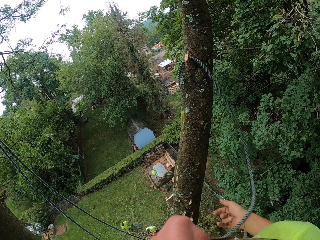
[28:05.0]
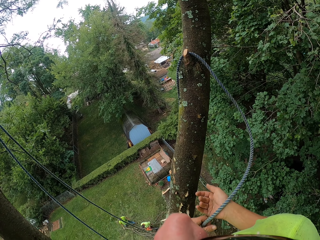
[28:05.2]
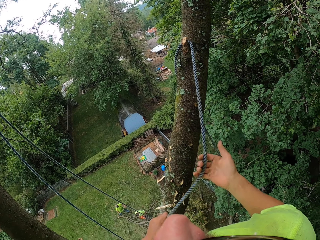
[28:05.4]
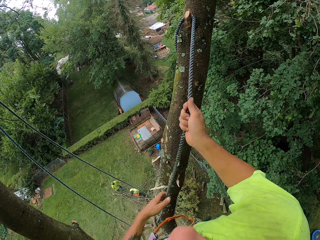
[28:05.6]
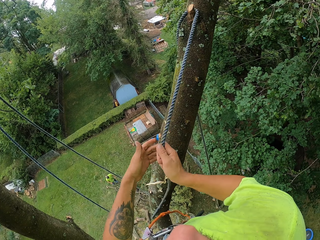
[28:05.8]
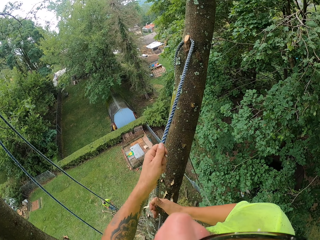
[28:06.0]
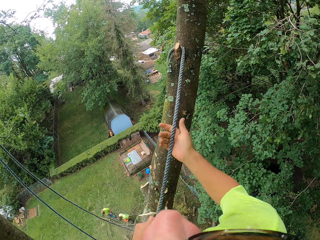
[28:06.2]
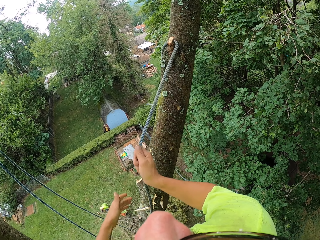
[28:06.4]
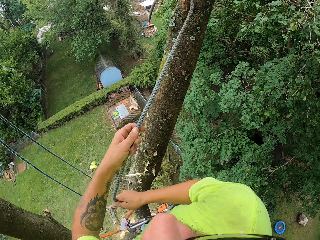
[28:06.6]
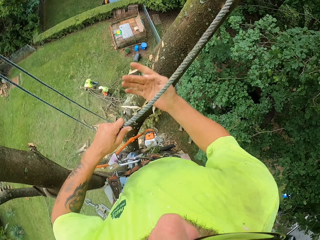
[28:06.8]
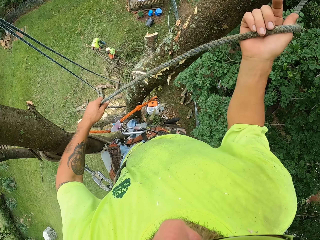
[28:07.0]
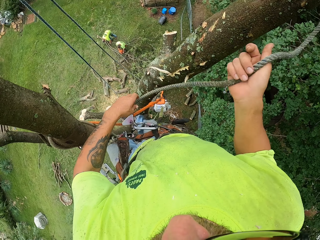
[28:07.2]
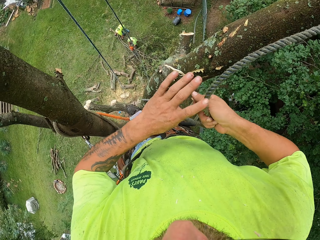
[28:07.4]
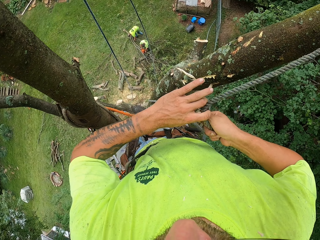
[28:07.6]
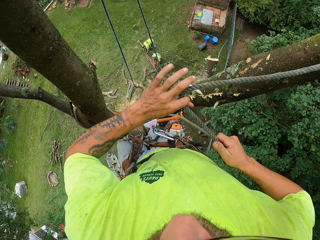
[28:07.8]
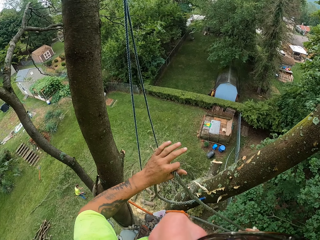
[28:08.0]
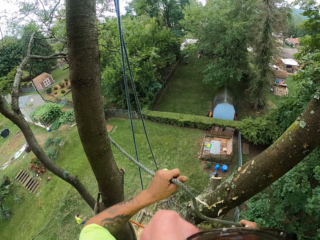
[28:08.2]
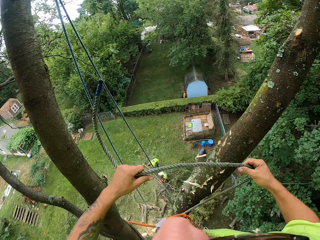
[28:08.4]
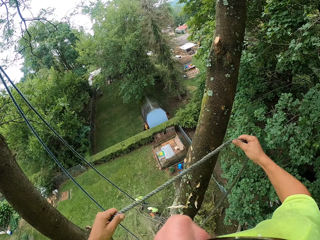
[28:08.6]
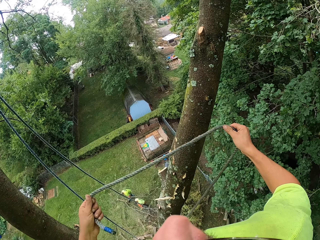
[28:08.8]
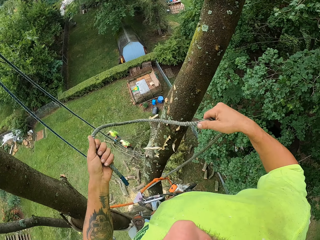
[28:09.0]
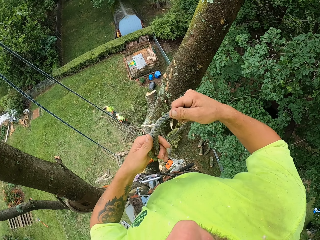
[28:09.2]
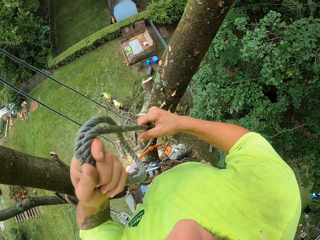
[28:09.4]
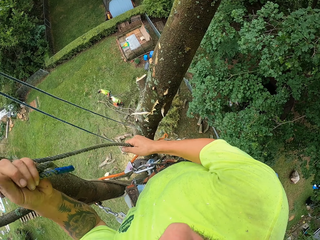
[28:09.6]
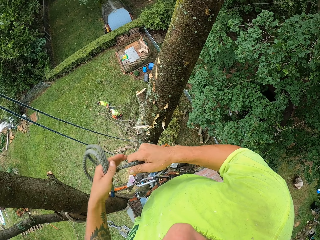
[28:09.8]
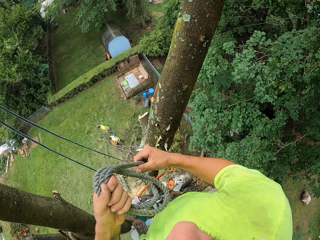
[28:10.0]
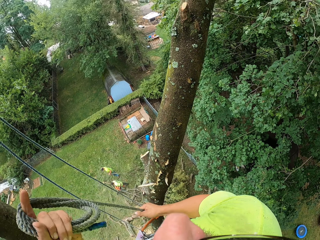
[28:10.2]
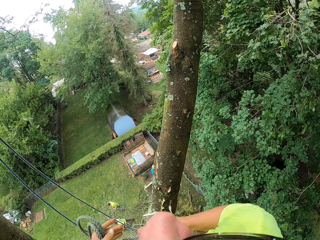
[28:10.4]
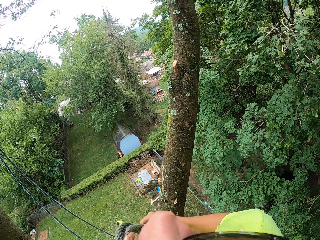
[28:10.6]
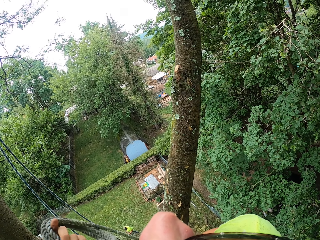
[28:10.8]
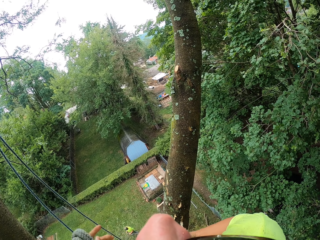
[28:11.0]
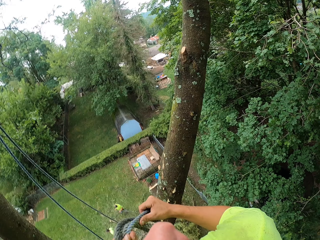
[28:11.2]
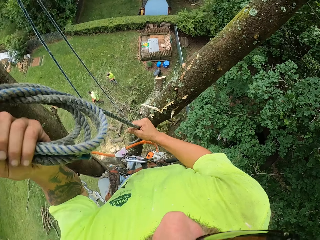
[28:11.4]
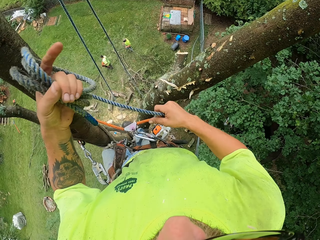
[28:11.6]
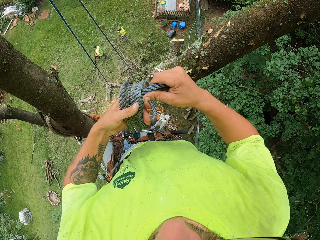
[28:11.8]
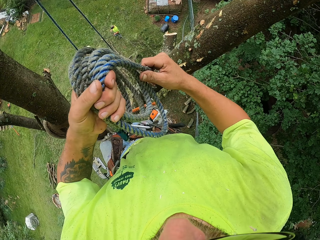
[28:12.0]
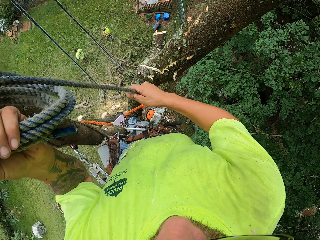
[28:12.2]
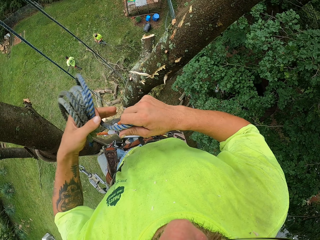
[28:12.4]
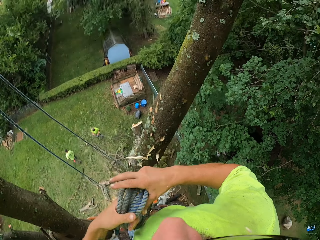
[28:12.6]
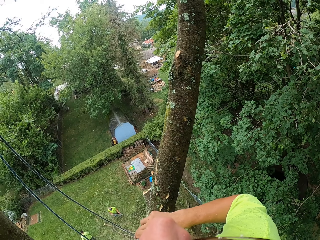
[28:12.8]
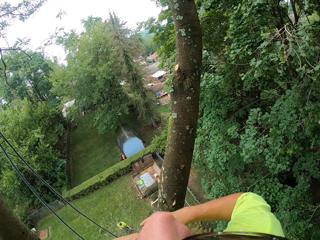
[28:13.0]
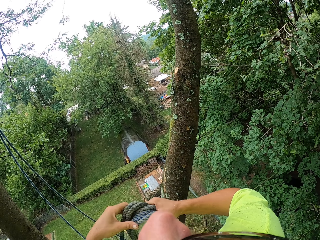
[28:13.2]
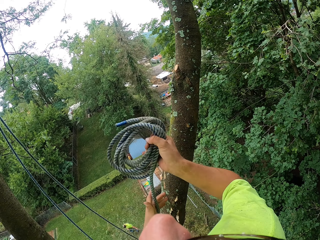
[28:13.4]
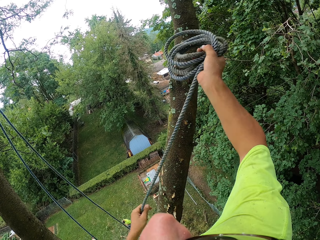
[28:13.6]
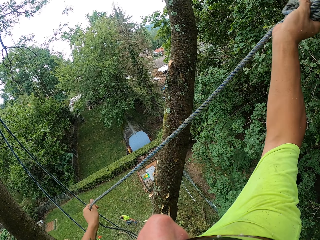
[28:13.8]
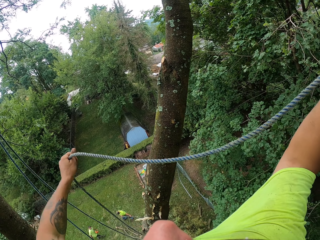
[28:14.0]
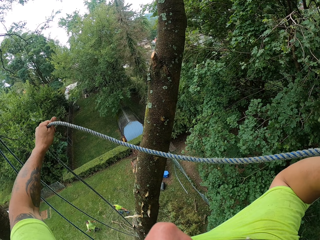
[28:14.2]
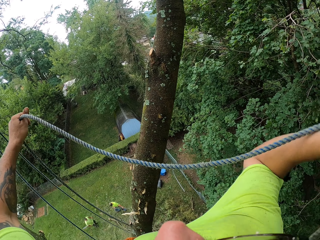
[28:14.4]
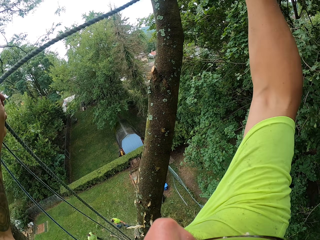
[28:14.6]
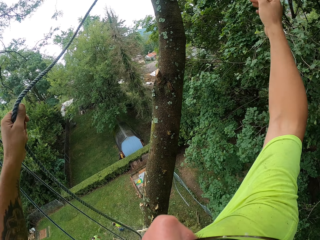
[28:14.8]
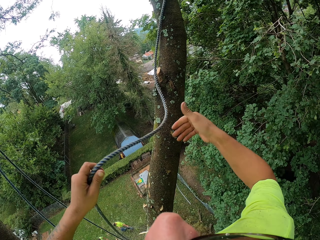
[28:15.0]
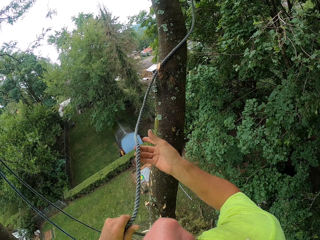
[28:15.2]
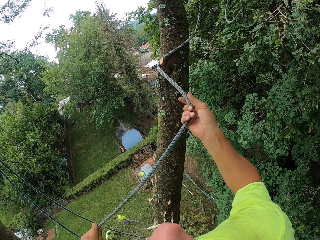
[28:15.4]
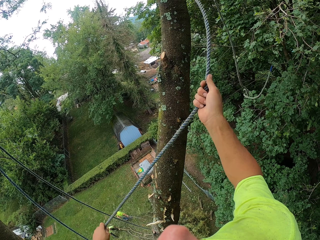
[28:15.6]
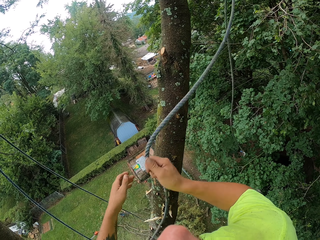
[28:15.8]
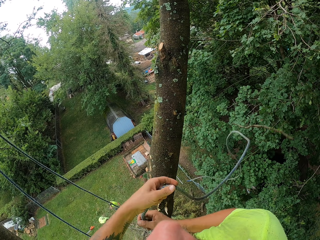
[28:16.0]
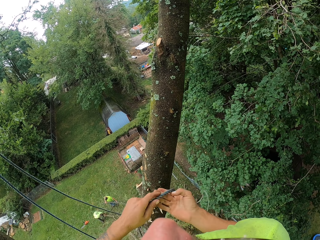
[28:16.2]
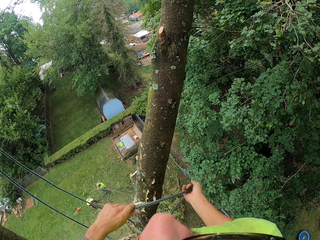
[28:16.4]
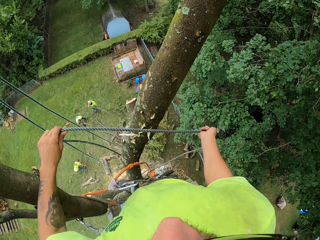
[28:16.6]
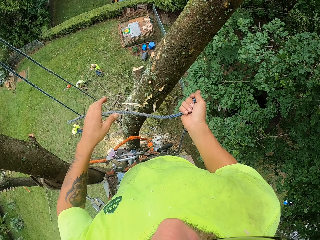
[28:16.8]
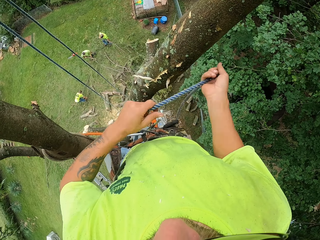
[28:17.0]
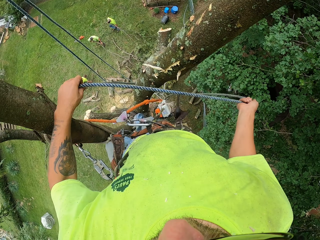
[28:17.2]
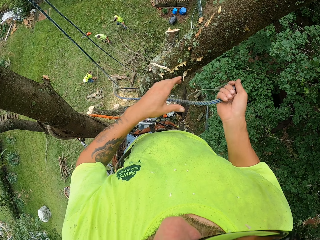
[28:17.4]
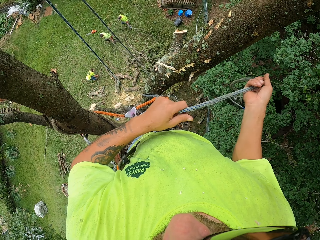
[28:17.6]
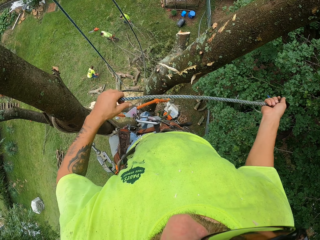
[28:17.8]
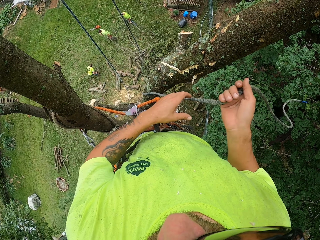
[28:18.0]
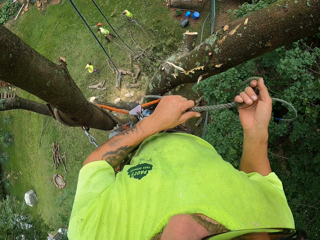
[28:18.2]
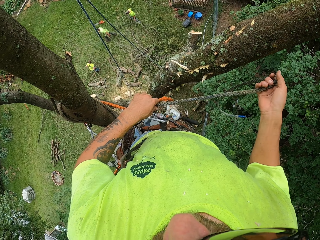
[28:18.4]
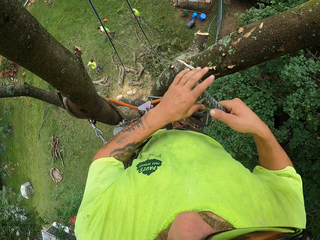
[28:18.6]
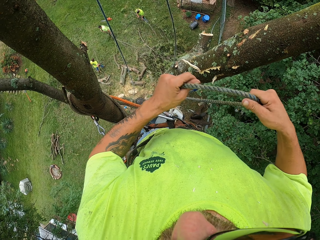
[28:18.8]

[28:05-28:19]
The camera wearer pulls the rope with both hands. He folds the rope with both hands. He rolls an end of another rope on his left hand. He throws the rolled end on the tree with his right hand. He pulls the rope with both hands.

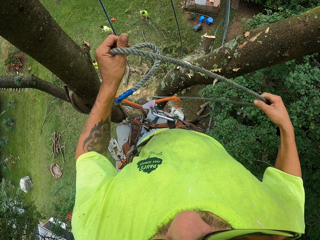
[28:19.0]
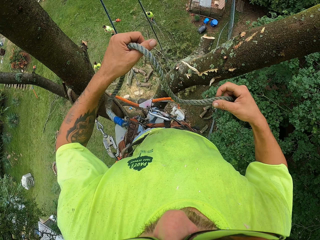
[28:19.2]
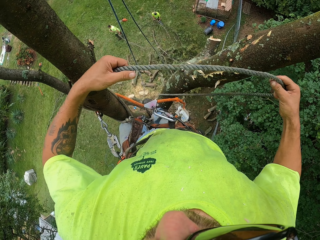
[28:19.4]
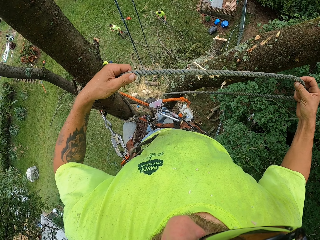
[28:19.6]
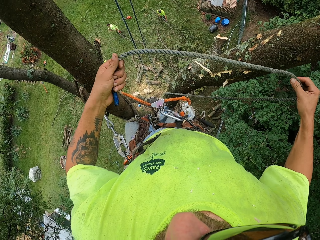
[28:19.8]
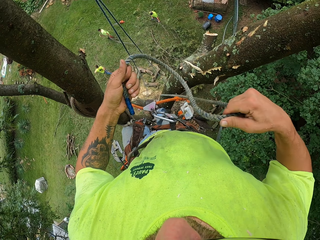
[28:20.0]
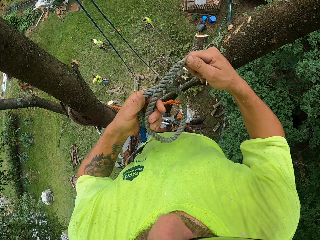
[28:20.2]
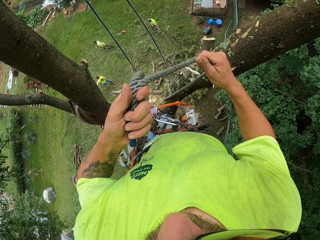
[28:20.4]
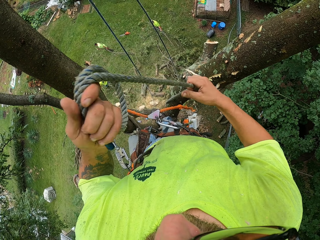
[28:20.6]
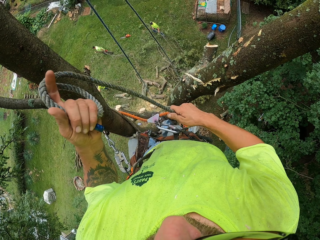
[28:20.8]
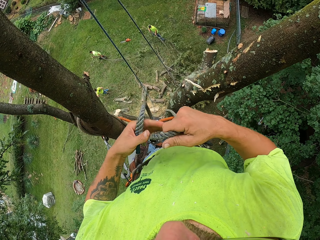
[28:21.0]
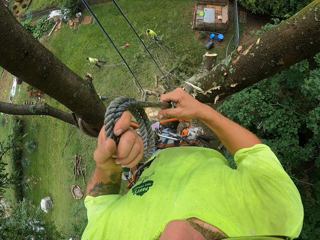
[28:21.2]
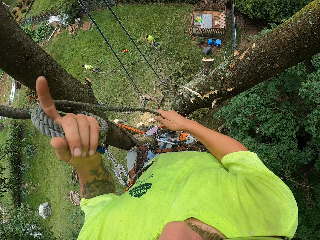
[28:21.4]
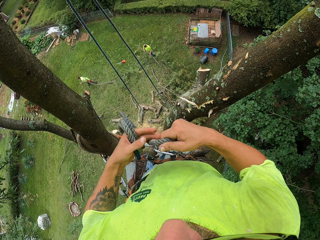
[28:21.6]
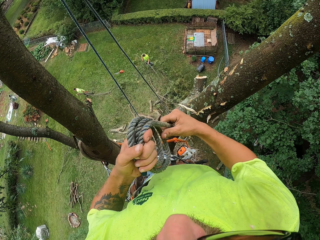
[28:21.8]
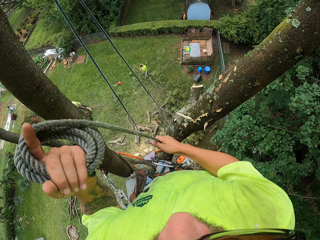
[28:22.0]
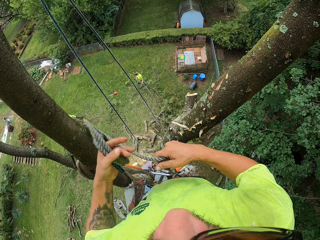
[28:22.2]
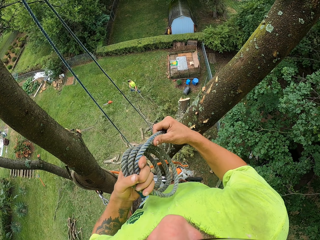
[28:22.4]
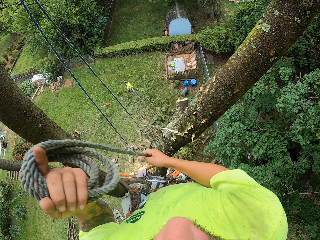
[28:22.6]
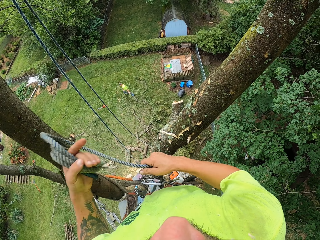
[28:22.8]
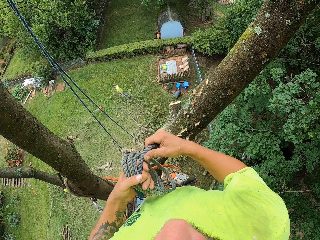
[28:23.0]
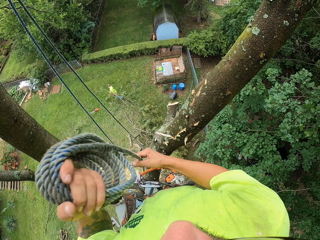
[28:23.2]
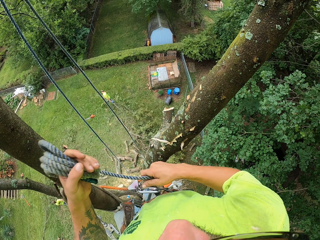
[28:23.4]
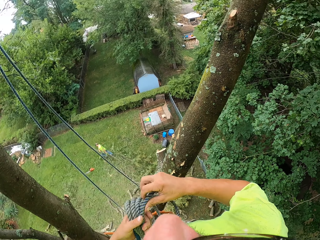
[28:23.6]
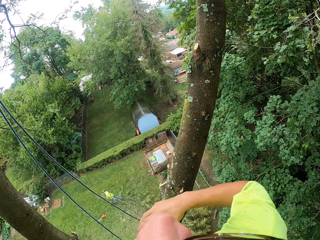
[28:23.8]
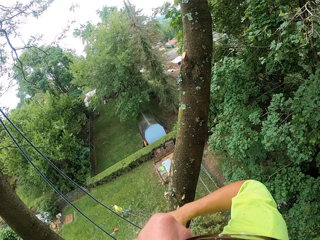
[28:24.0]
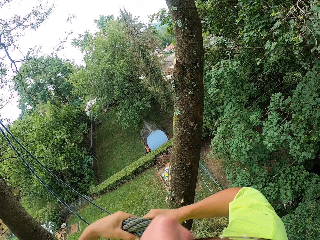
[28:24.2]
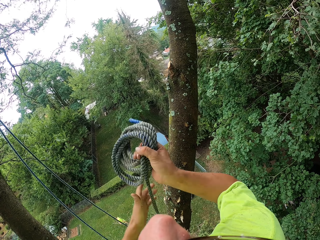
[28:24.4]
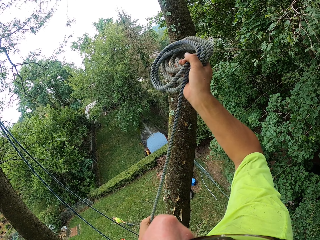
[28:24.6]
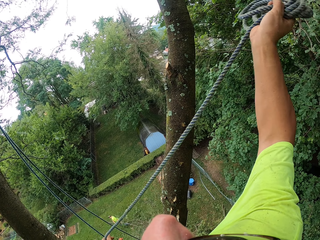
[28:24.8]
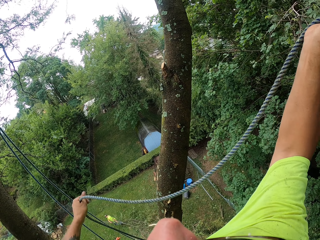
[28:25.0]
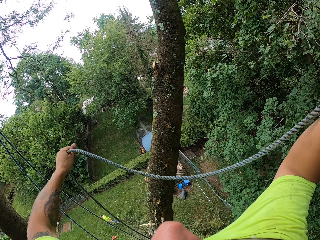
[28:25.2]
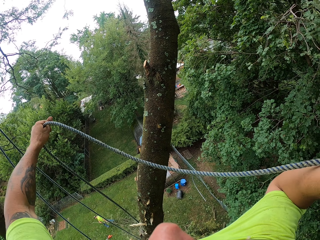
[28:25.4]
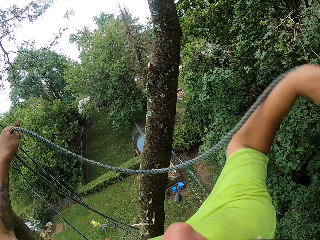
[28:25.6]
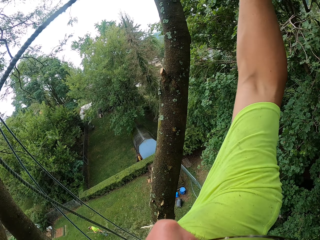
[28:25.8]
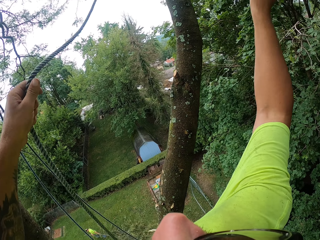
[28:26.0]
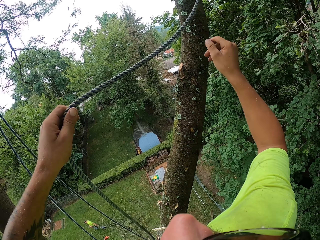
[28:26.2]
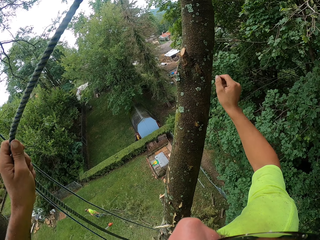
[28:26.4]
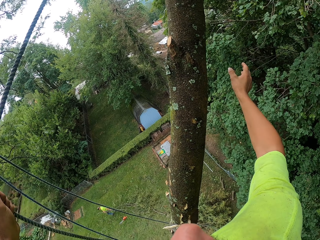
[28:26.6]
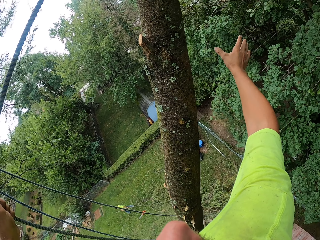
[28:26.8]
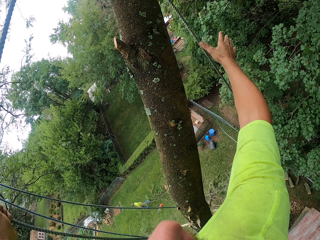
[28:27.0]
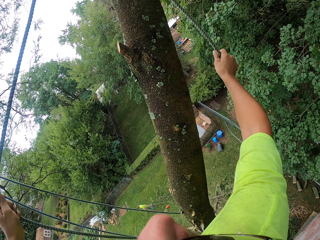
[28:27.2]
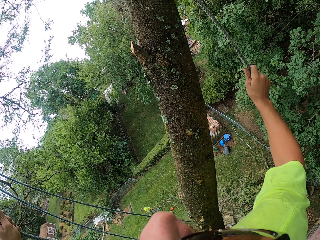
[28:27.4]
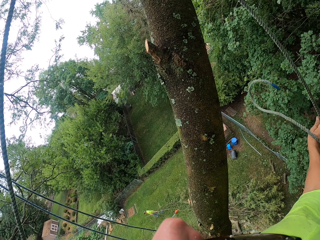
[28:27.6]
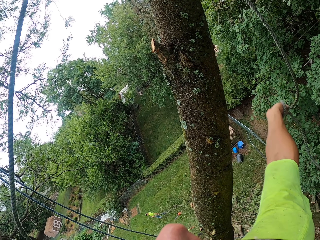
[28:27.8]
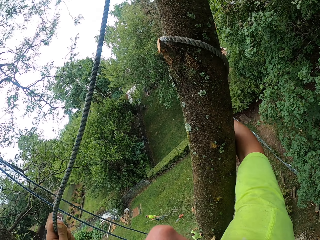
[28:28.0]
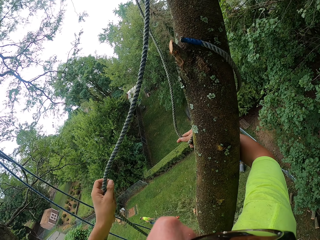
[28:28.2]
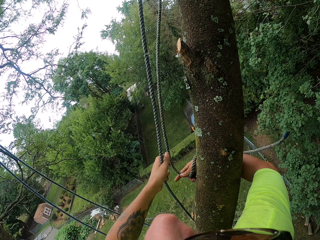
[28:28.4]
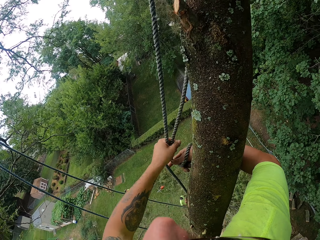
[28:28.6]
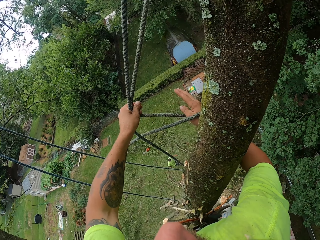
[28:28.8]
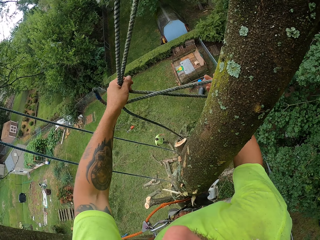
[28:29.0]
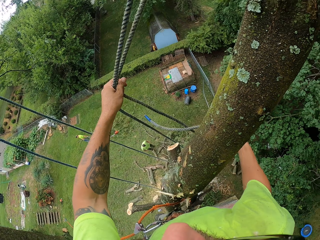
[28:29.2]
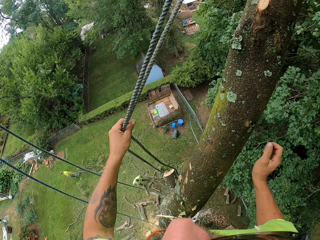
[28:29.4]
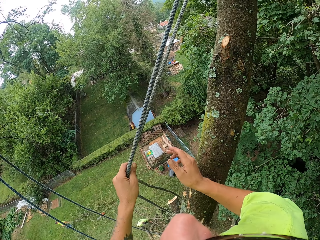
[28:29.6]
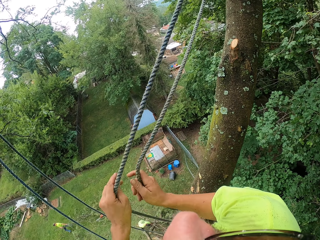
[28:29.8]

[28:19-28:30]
The camera wearer rolls the rope again. He folds the rope with both hands. He throws the rope on the tree with his right hand. He ties the rope around the tree with both hands.
